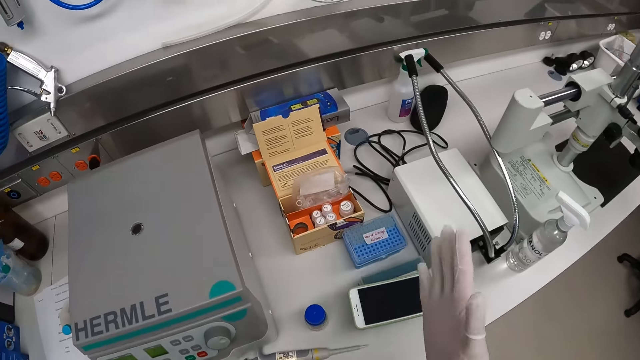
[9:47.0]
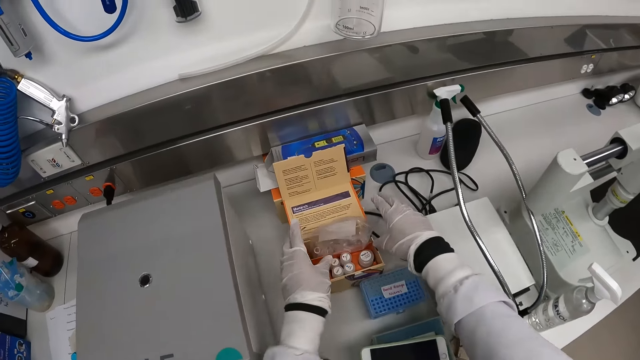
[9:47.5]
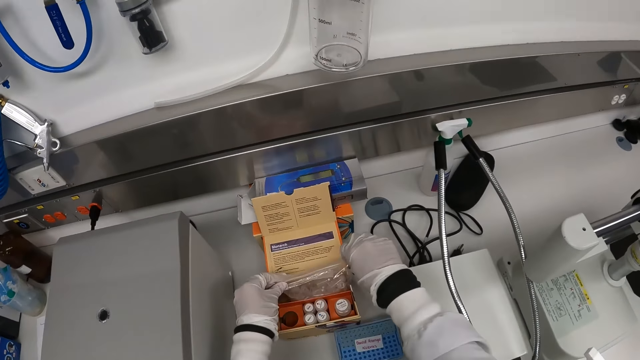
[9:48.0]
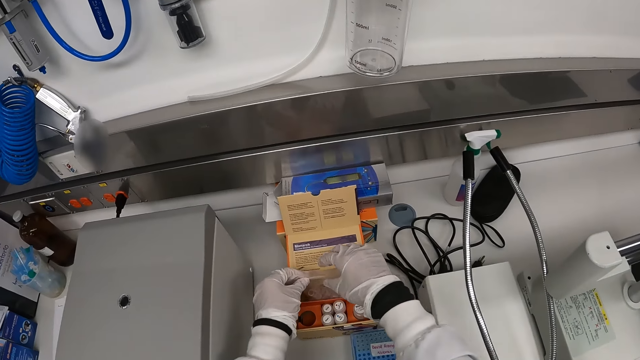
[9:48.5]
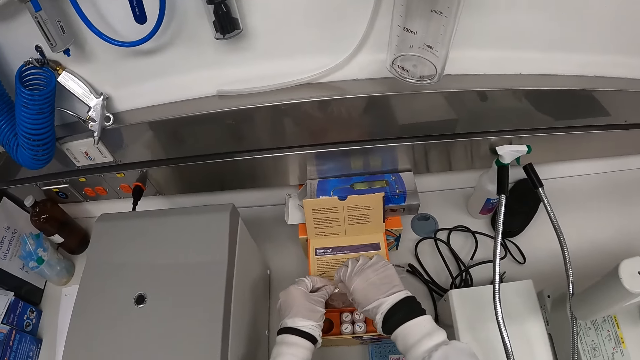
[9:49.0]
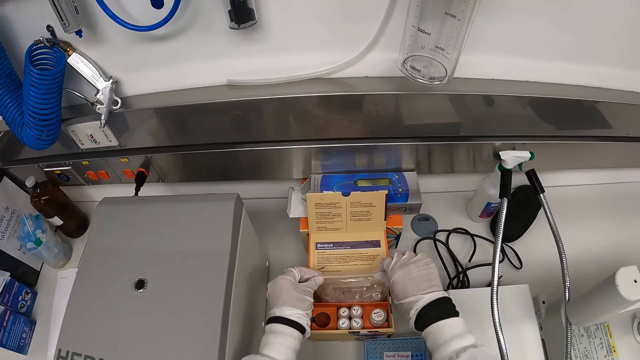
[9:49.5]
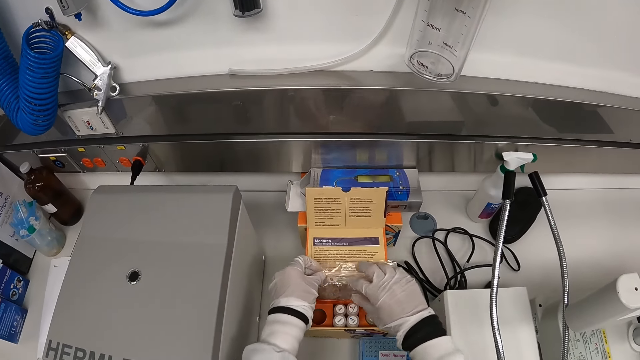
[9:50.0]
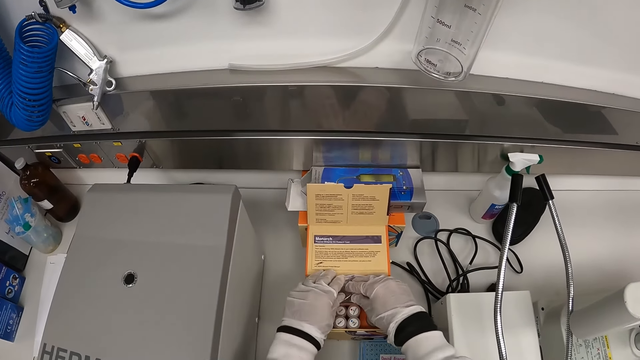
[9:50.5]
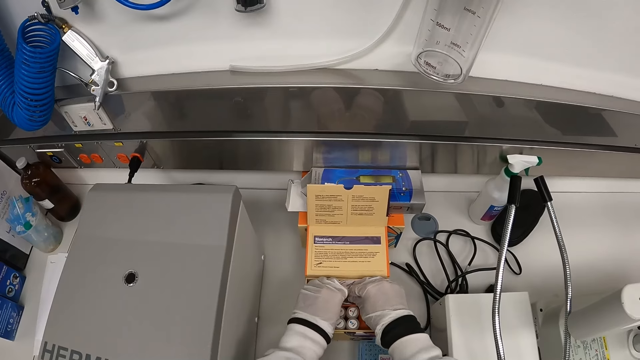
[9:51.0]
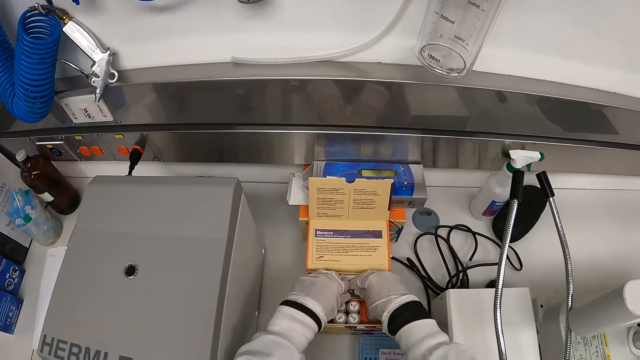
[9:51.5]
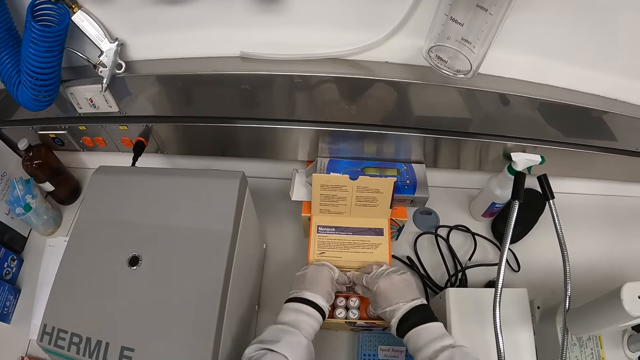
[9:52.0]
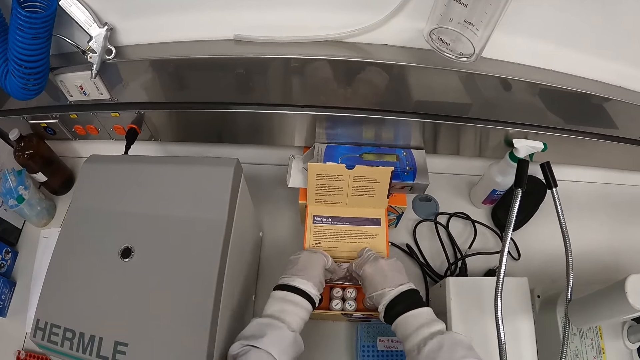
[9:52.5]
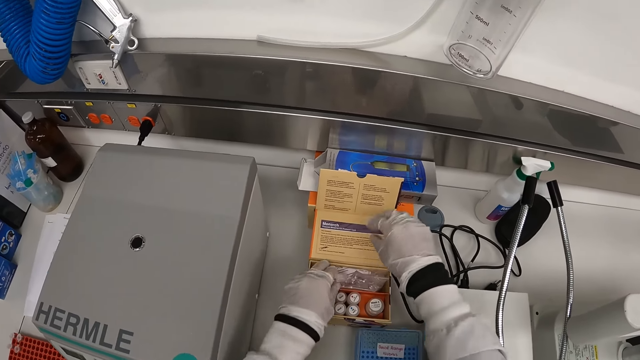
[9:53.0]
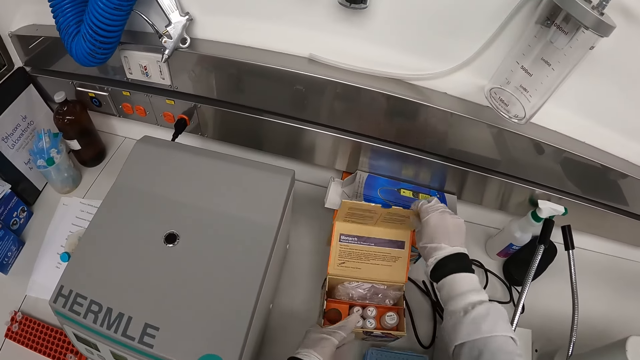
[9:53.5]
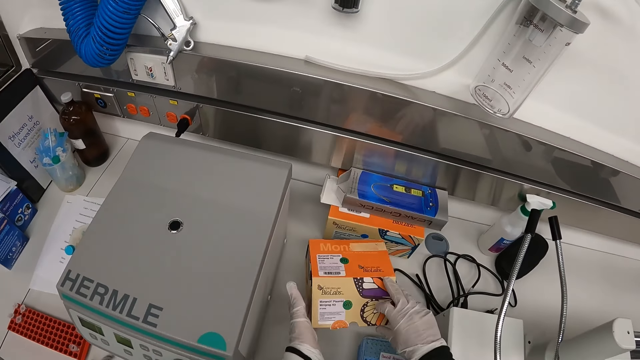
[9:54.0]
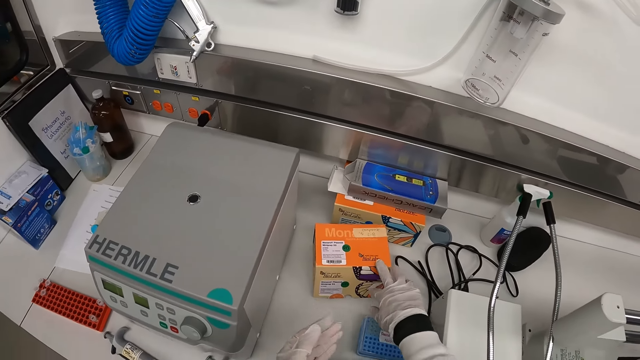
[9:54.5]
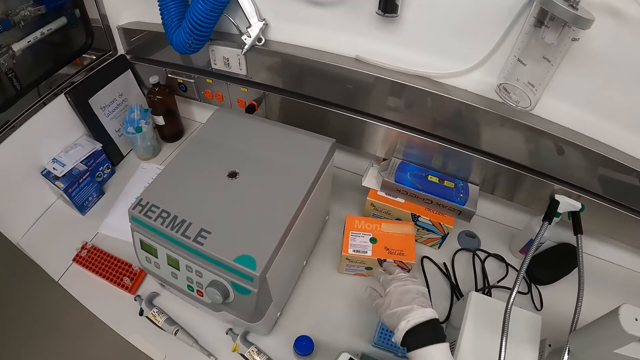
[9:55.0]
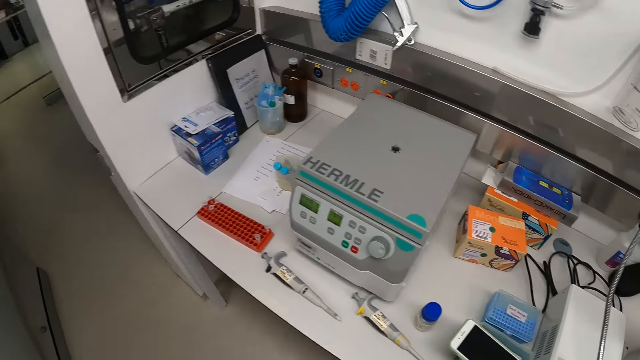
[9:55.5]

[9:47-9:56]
The camera wearer closes the zip lock bag in the box on the table with both hands. He holds the box with his left hand. He closes the box with his right hand.

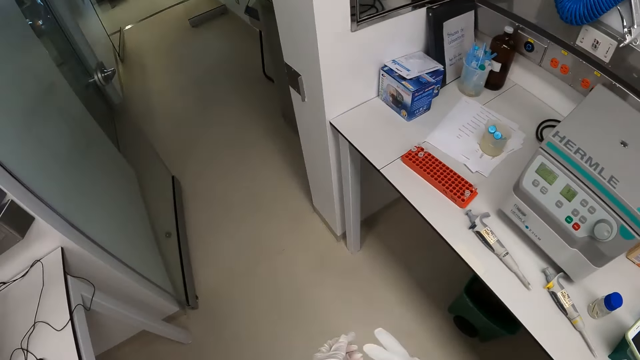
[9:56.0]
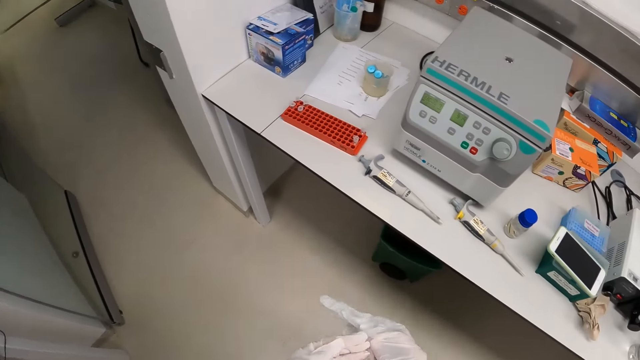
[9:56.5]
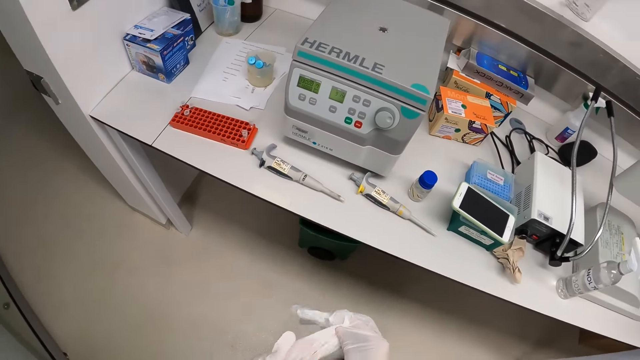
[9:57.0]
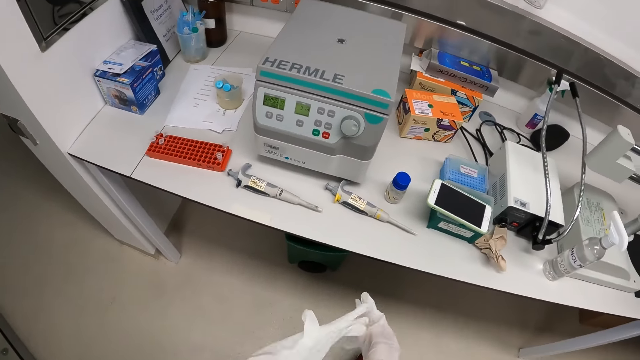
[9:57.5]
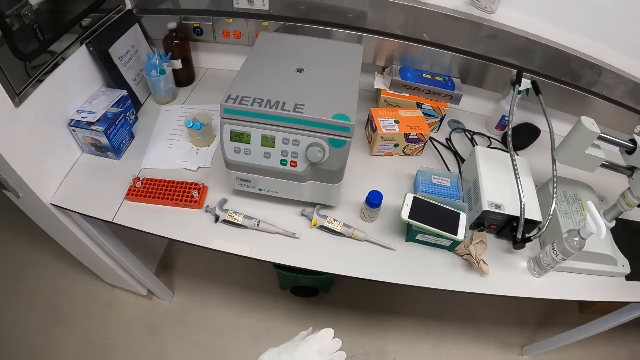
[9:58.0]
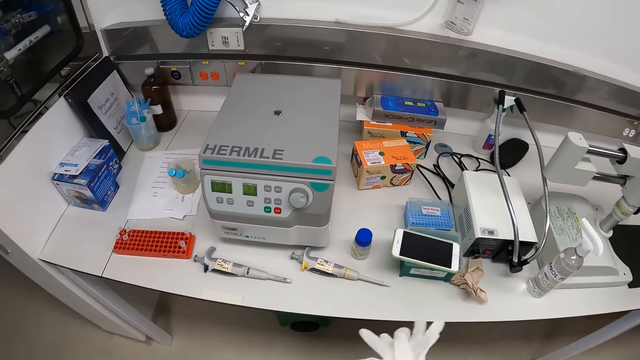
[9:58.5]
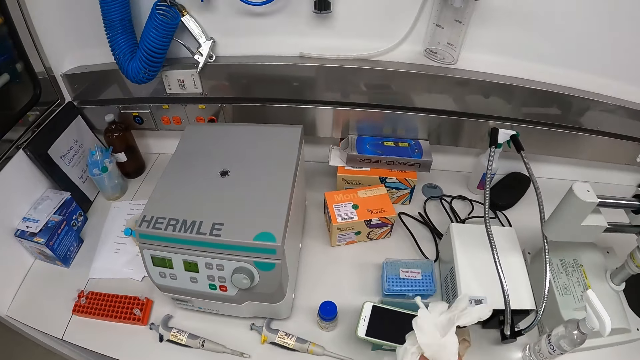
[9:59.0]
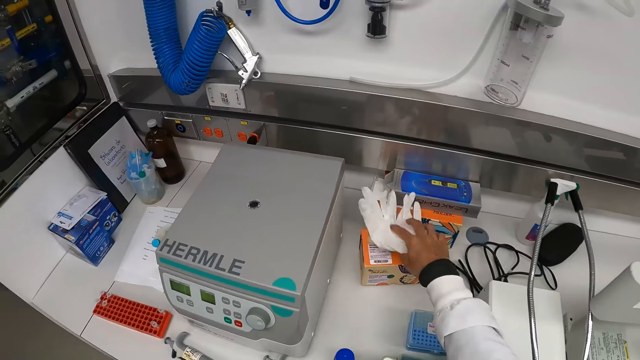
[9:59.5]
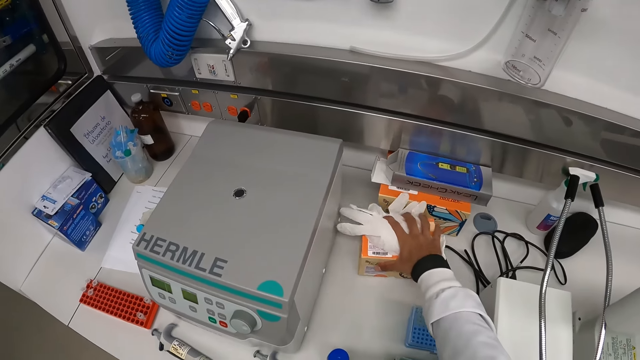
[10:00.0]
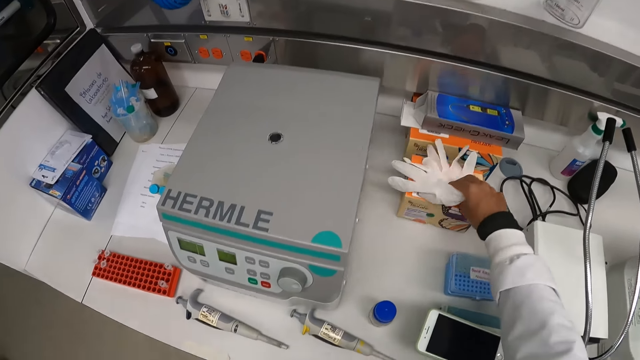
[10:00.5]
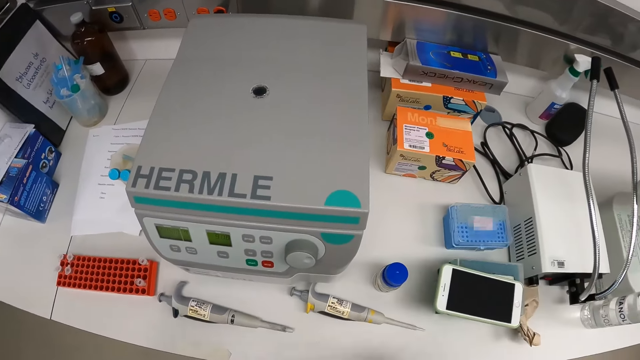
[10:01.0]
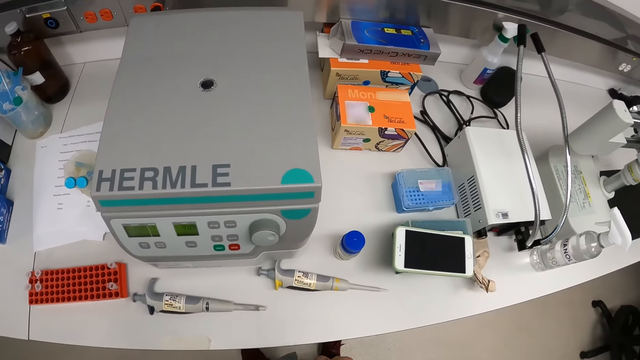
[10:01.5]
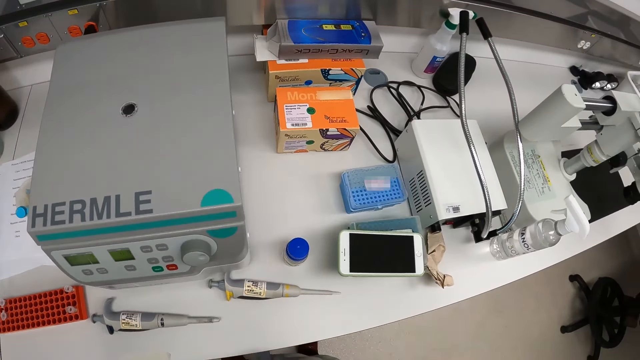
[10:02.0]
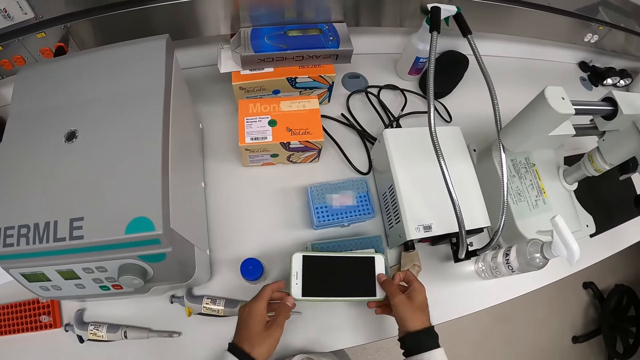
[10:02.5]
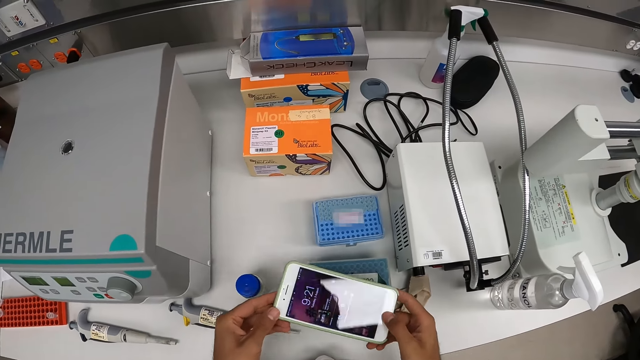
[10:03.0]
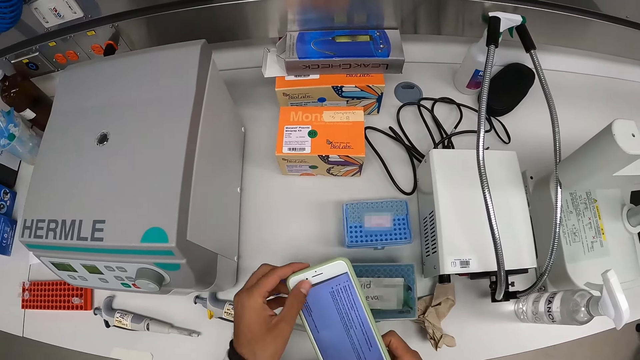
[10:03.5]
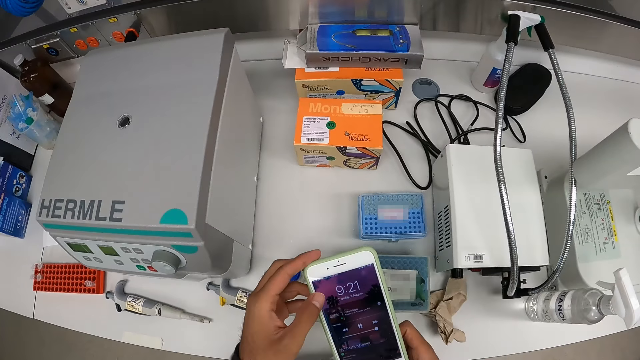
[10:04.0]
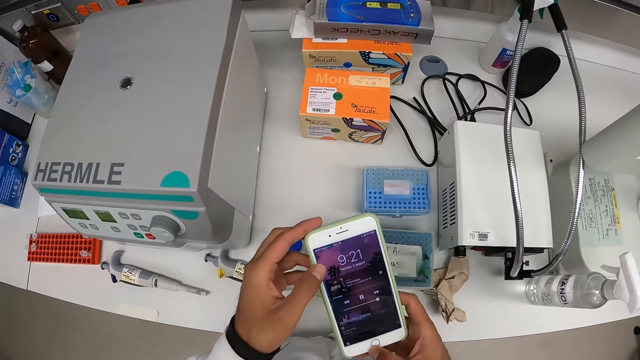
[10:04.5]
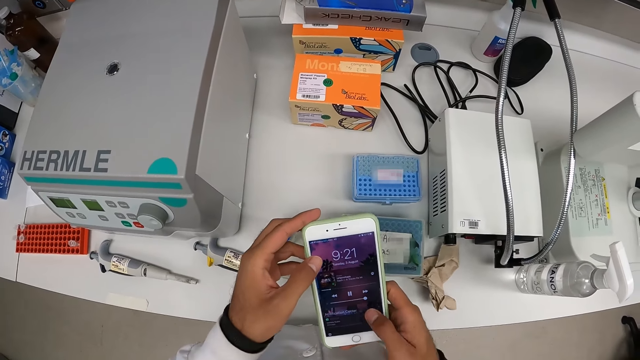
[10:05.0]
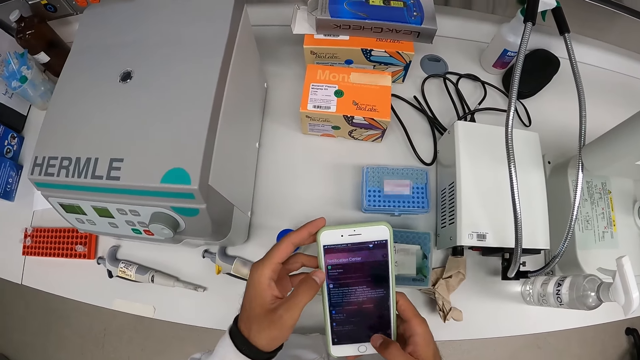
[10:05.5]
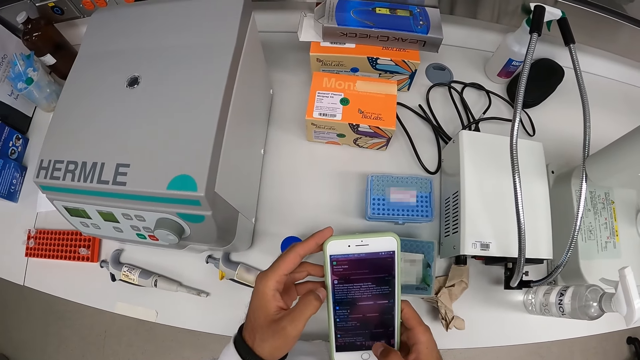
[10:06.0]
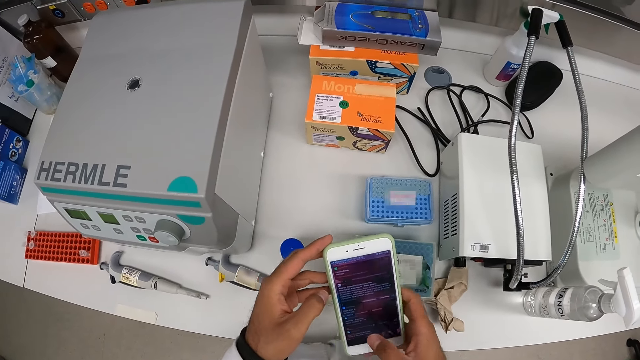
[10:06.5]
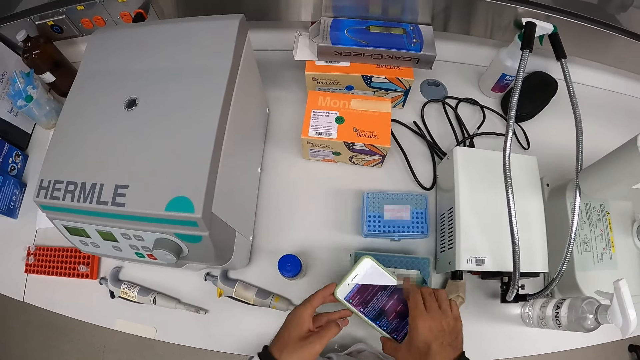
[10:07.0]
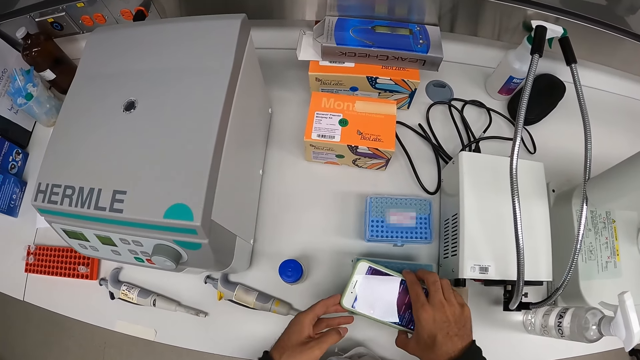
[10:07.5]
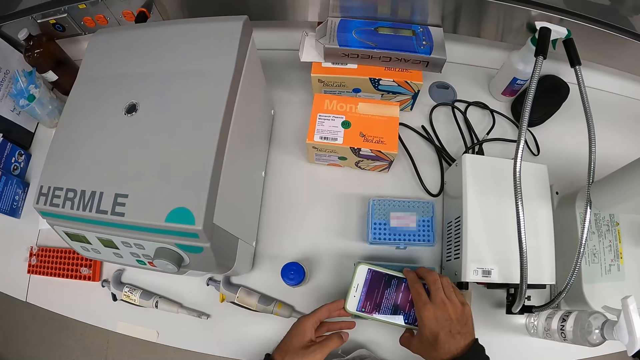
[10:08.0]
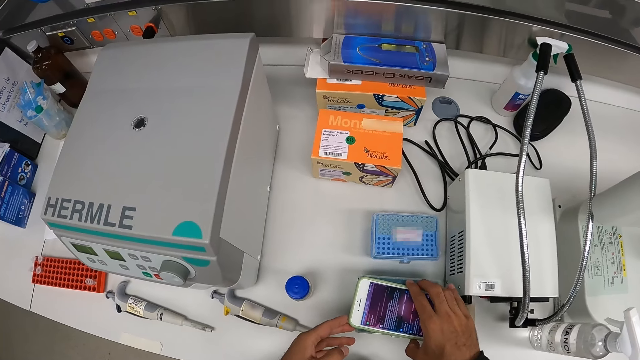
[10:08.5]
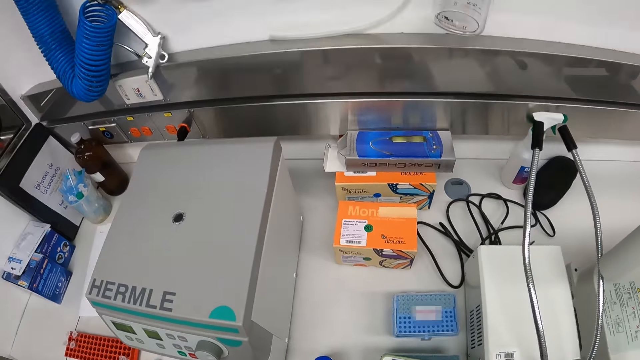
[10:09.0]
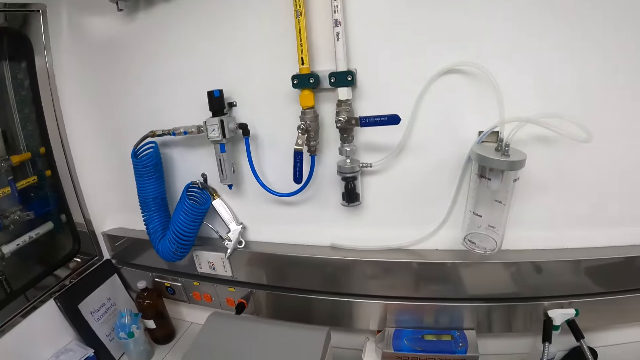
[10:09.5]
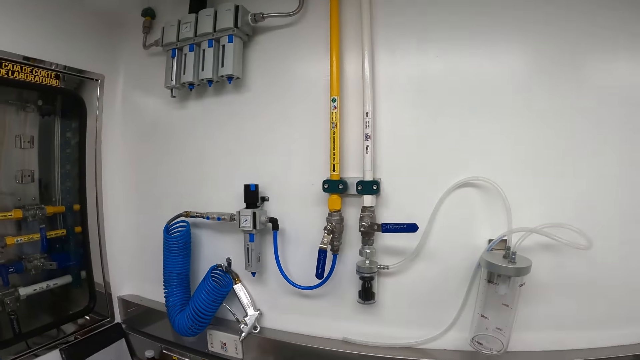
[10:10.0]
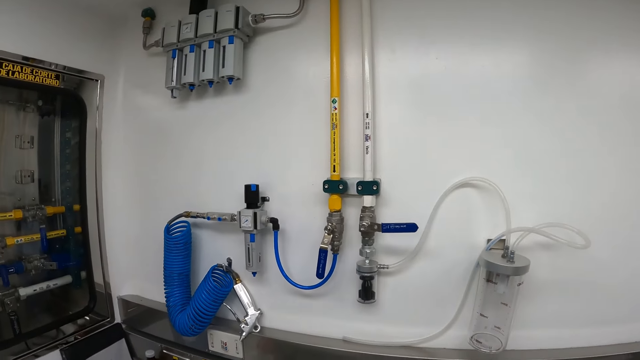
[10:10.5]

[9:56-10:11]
The camera wearer removes the glove on his right hand with his left hand. He removes the glove on his left hand with his right hand. He touches the box on the table with his right hand. He puts the gloves on the top of the box. He takes the gloves. He picks up a phone. He carries the phone on the container on the table with both hands. He operates the phone with both hands. He scrolls the phone. He drops the phone on the container on the table with both hands. He looks around.
